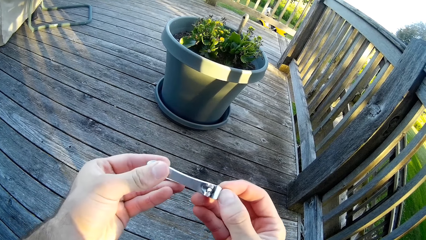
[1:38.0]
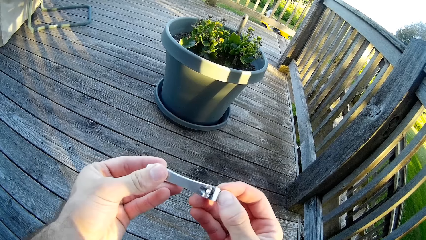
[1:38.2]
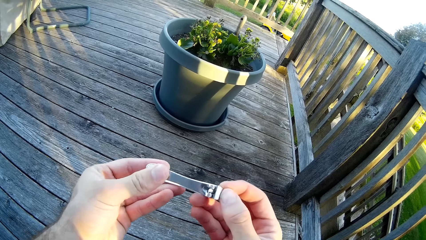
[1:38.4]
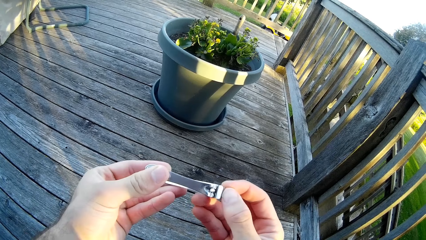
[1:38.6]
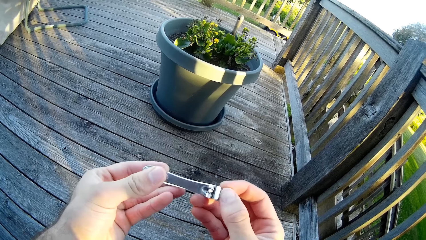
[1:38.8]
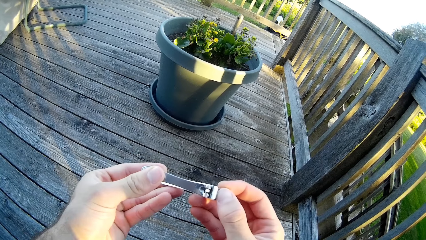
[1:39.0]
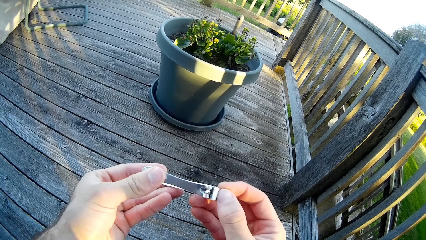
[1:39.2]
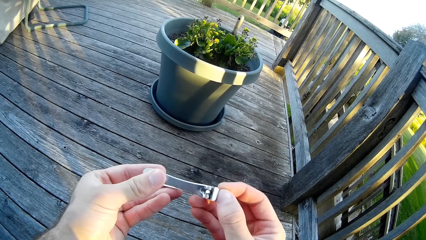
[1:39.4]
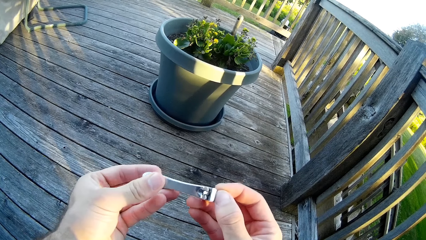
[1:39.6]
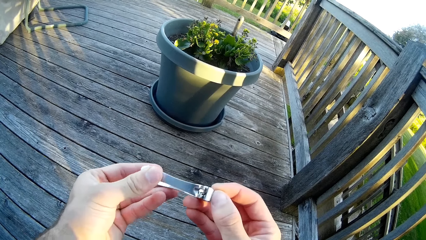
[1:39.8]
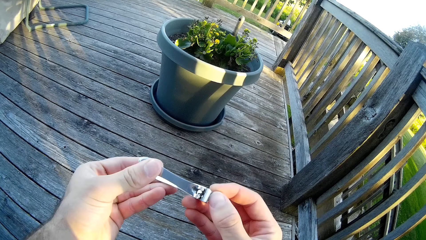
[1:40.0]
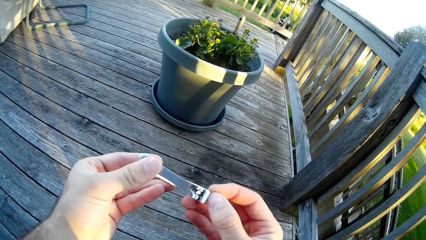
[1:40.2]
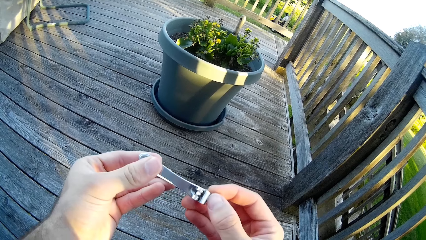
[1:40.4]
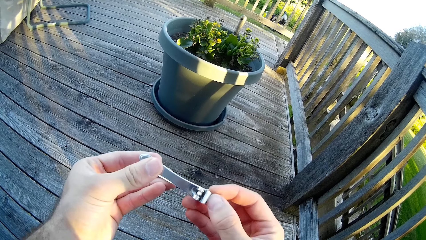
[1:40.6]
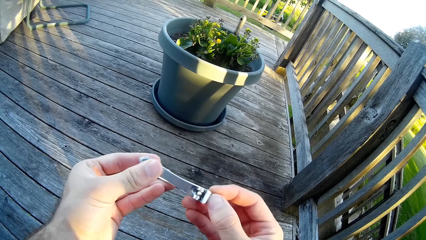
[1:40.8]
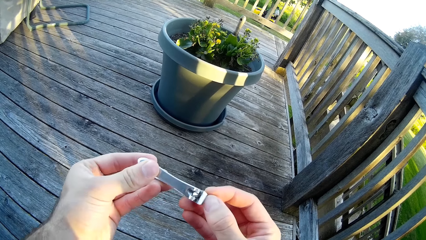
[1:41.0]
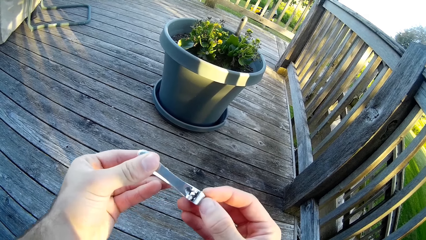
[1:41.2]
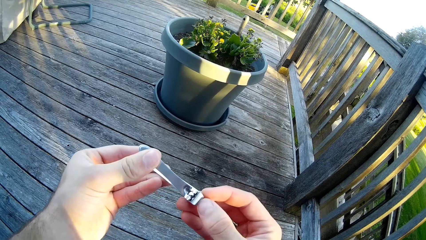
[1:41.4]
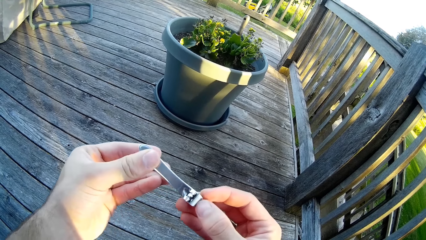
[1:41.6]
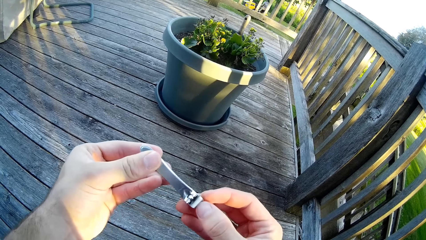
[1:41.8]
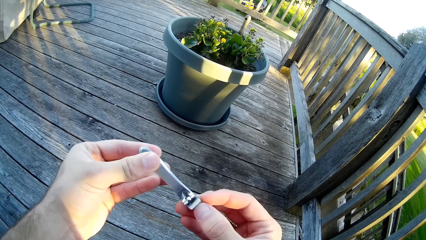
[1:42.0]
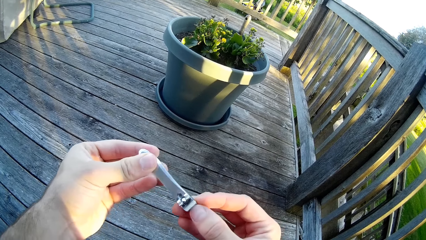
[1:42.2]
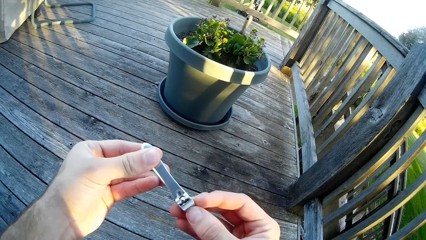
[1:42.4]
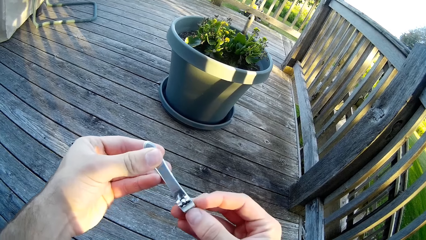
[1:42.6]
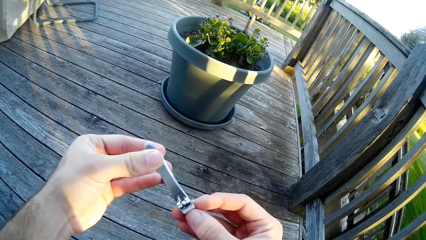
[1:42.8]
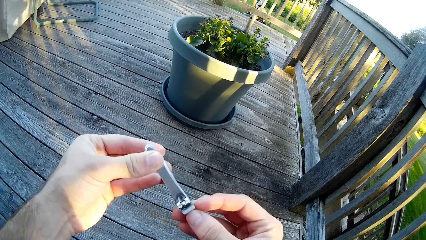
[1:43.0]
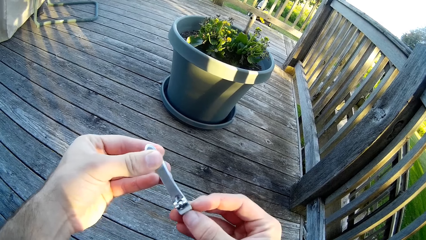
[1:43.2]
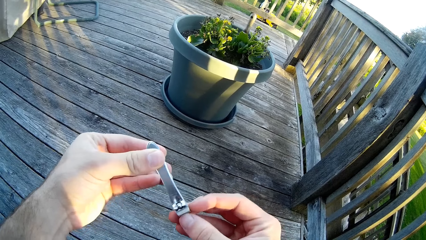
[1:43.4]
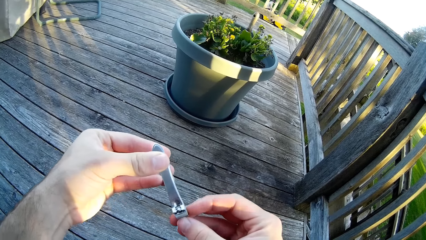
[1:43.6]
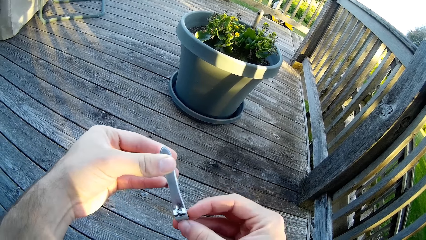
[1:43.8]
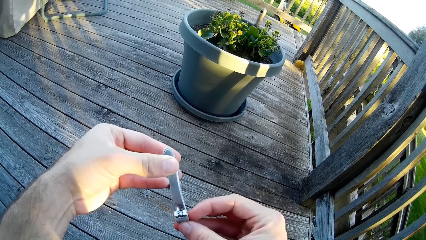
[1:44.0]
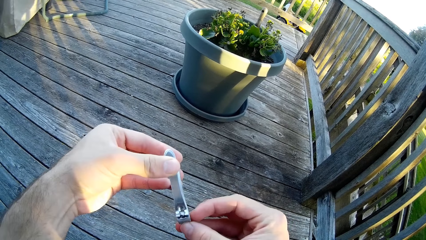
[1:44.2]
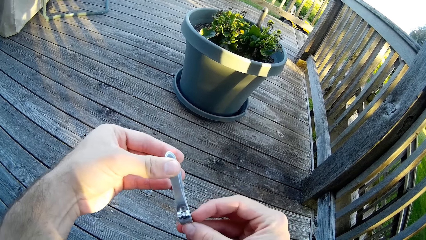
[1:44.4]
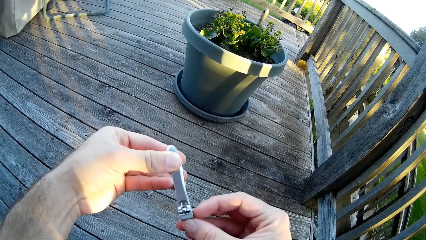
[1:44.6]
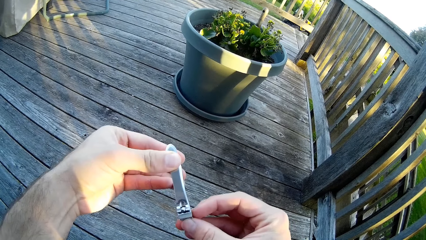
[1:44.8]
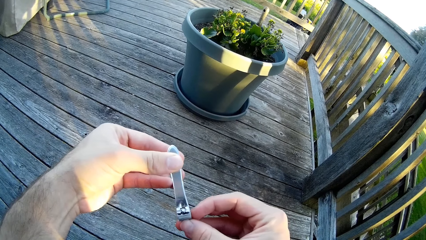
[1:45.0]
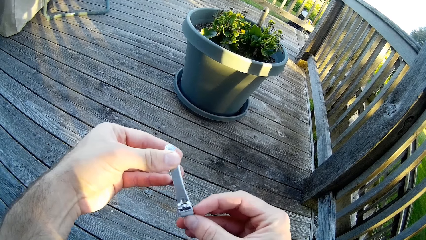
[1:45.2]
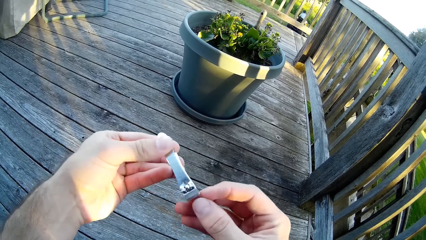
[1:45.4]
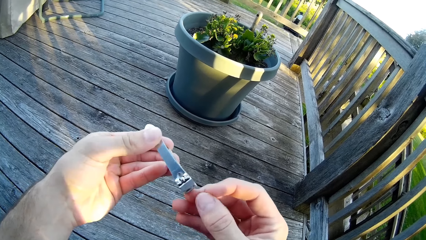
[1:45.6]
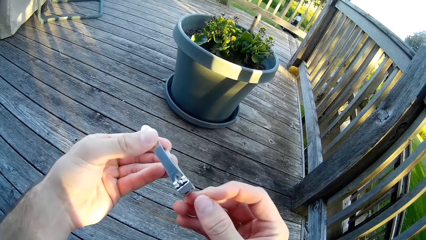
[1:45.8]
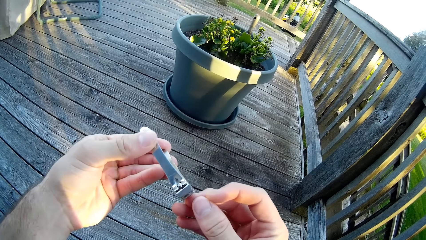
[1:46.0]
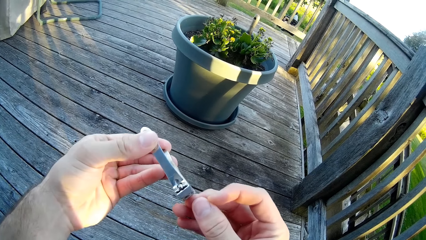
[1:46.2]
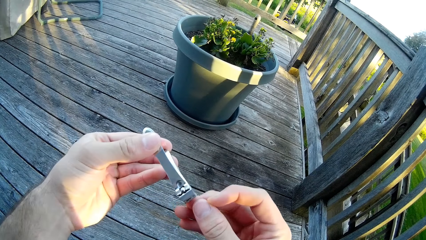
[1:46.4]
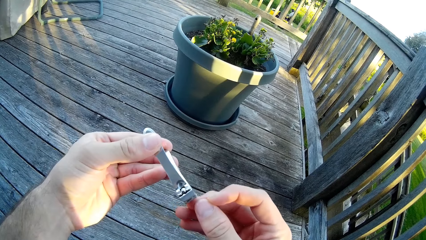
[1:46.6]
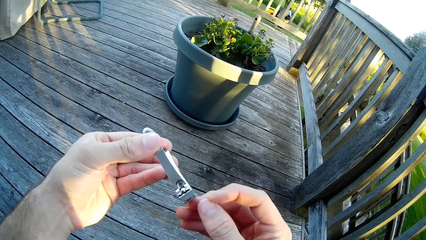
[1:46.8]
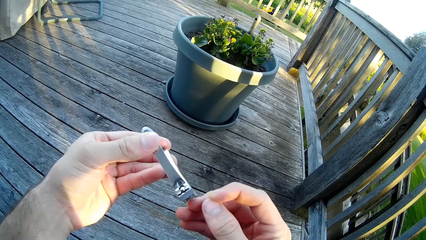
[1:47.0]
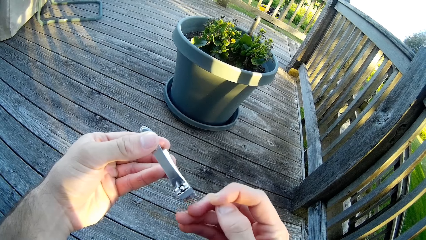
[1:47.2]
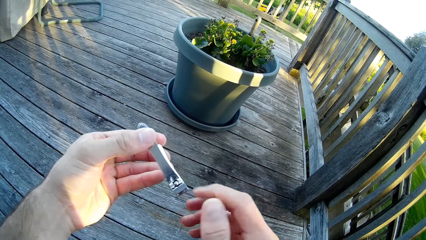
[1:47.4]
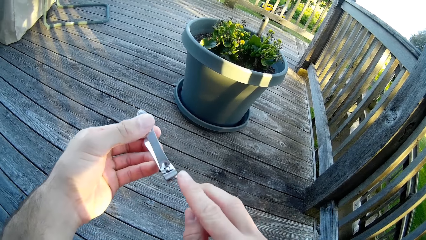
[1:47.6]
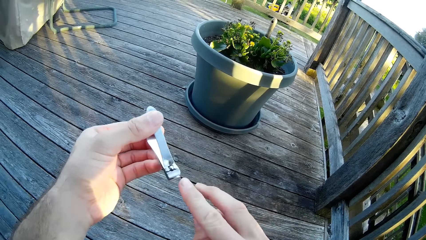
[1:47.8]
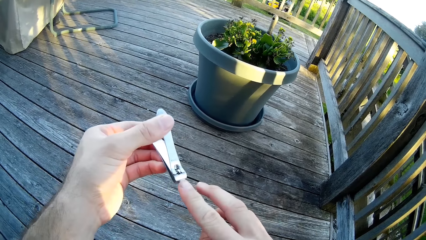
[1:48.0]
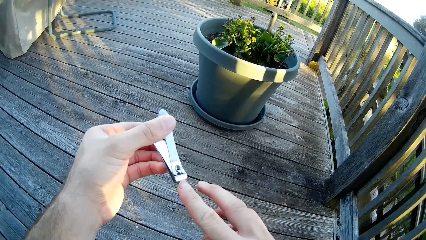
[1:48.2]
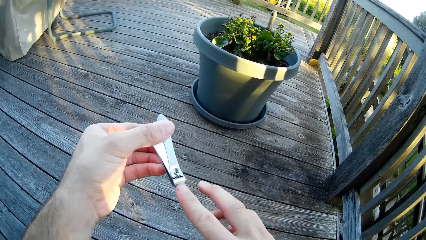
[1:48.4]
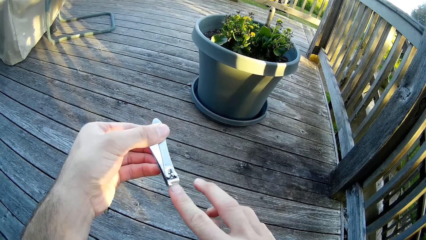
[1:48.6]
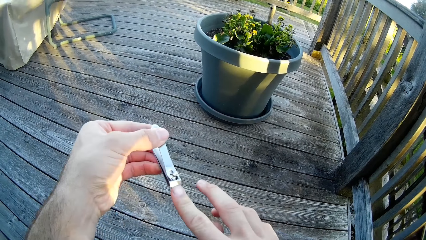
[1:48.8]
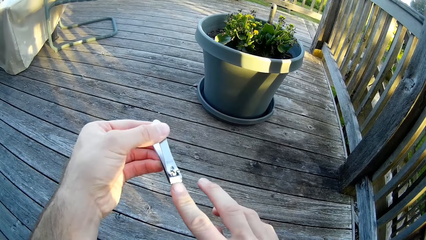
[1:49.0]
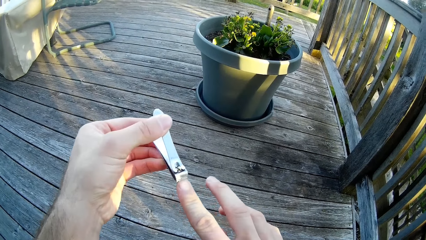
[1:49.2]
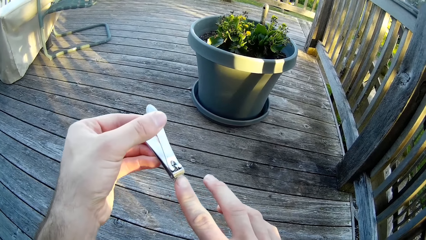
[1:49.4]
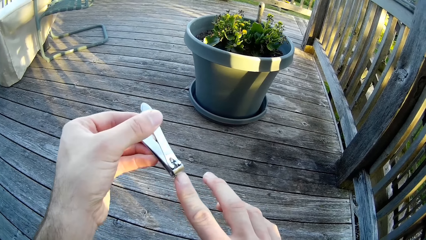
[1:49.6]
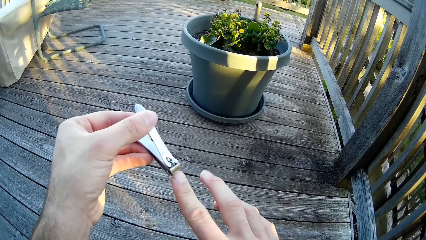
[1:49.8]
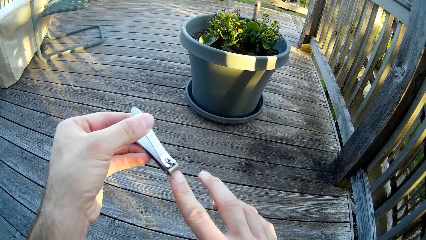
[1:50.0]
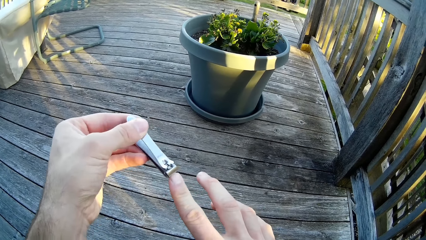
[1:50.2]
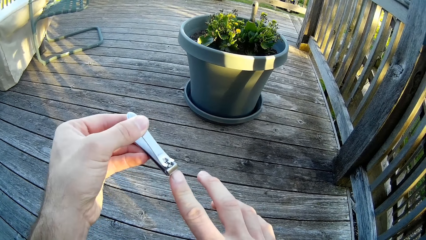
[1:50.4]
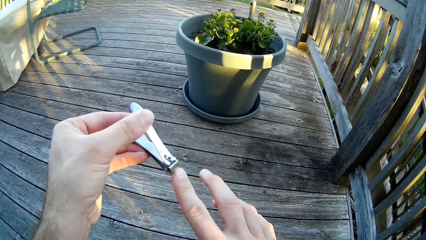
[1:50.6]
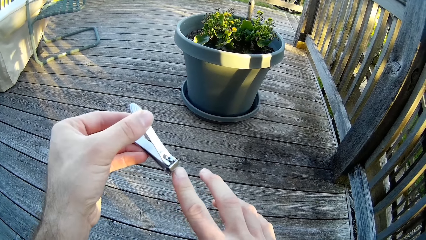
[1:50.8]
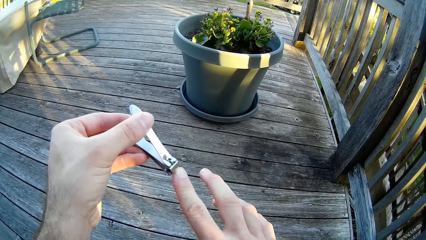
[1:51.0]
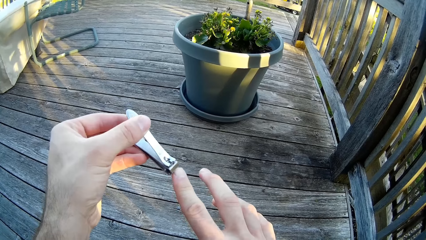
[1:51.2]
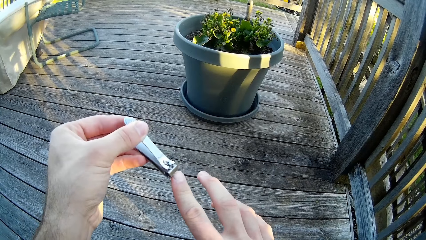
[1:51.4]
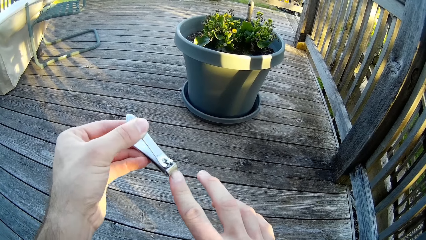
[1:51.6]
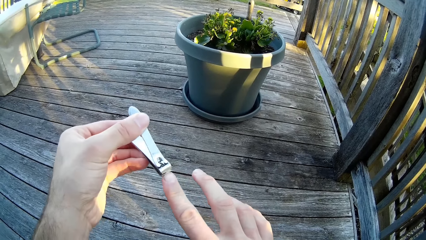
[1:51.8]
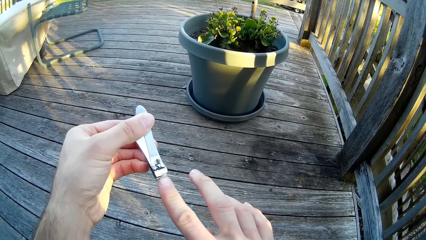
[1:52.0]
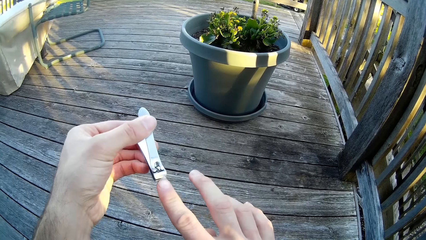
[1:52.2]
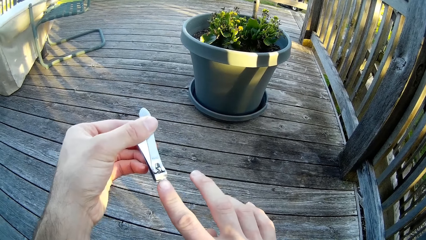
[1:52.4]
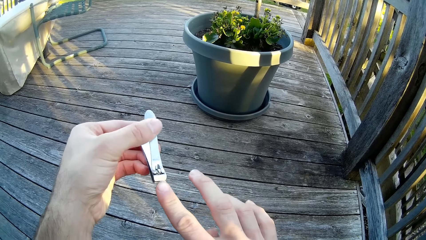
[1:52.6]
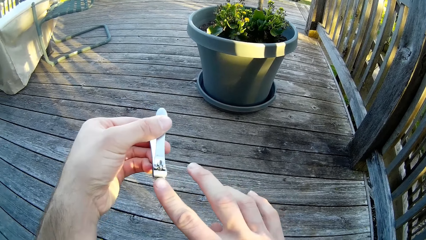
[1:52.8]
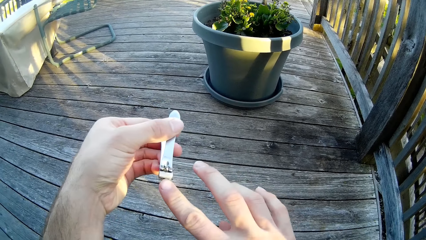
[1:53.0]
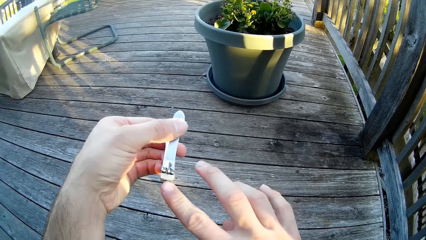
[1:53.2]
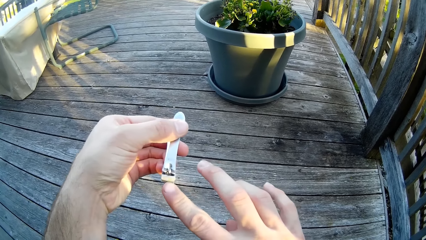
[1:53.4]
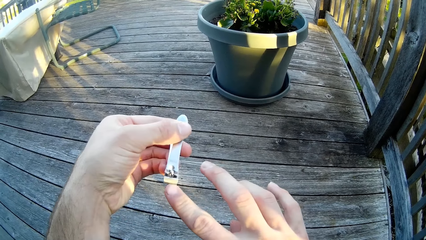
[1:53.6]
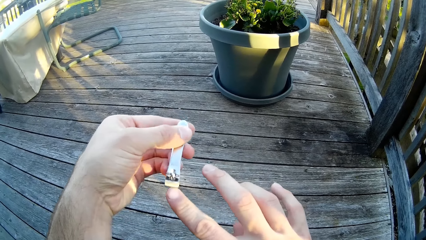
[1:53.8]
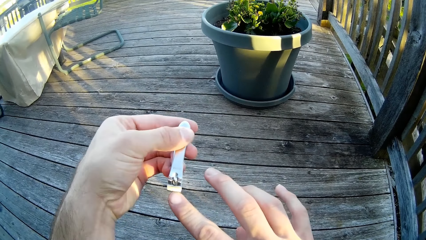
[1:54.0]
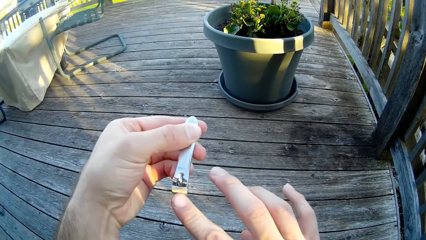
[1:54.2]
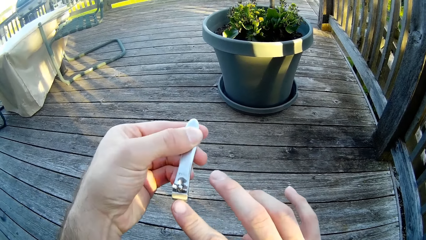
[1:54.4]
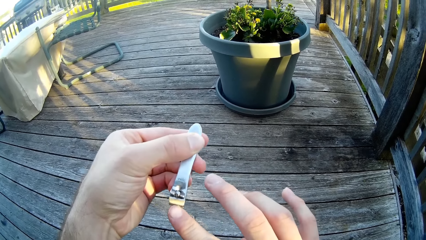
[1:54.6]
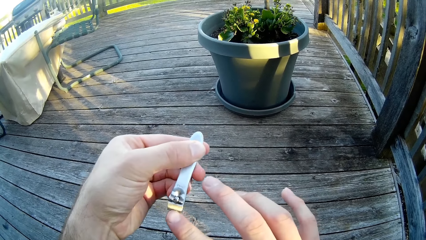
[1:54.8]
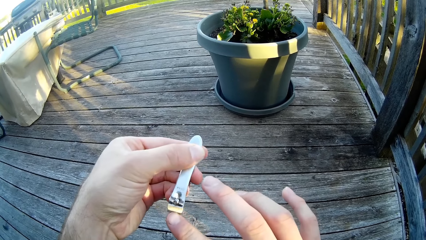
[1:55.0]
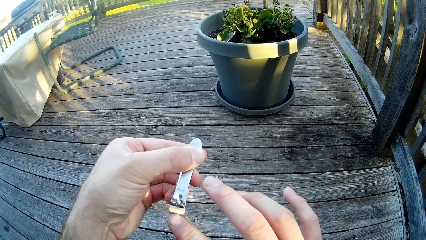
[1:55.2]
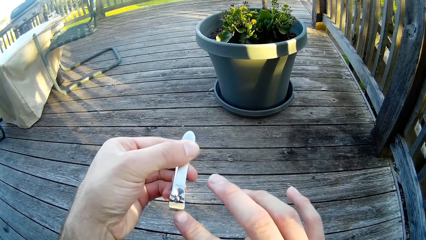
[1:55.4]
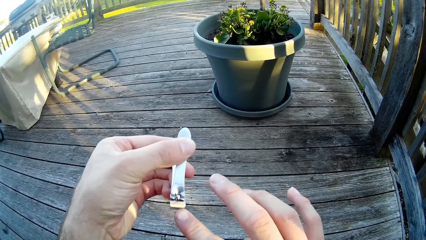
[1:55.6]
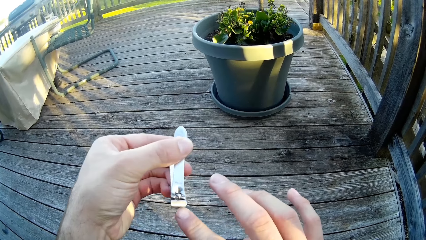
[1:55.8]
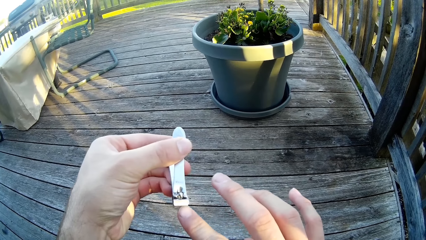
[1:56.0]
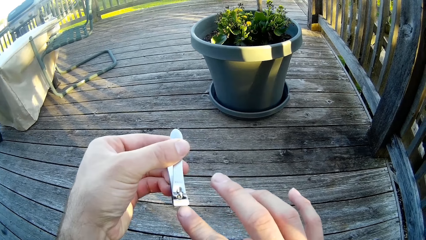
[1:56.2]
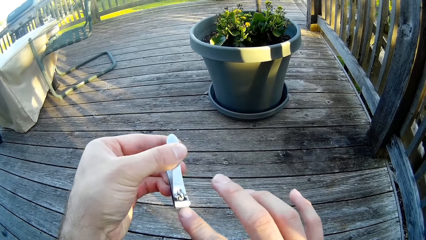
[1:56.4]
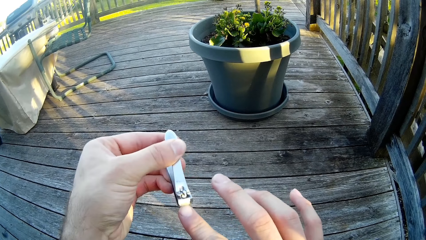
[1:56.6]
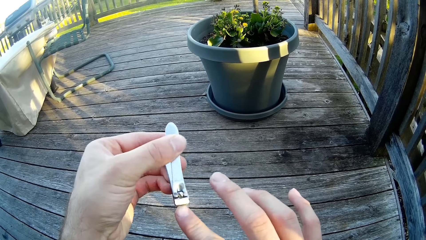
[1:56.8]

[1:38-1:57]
The camera wearer looks at the fingernail. He twists the fingers. He cuts his right index fingernail with the nail cutter.
